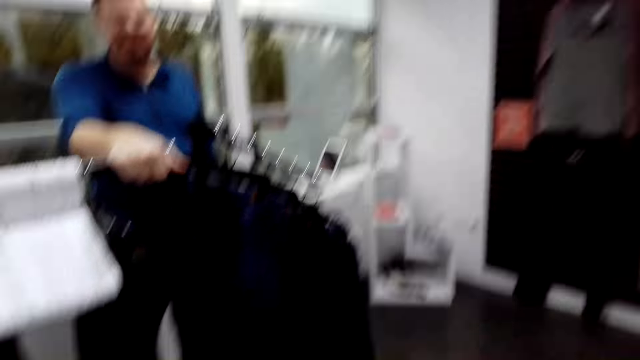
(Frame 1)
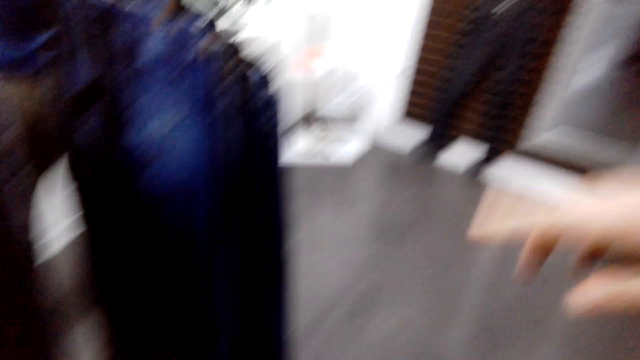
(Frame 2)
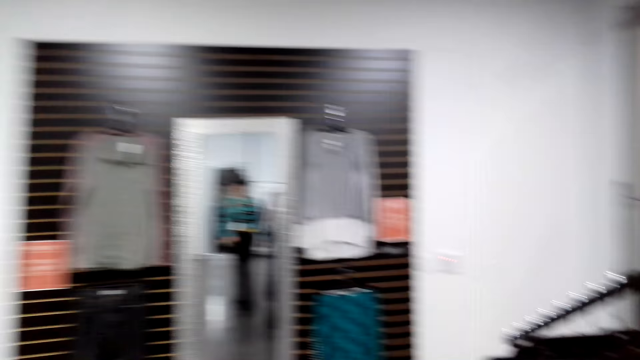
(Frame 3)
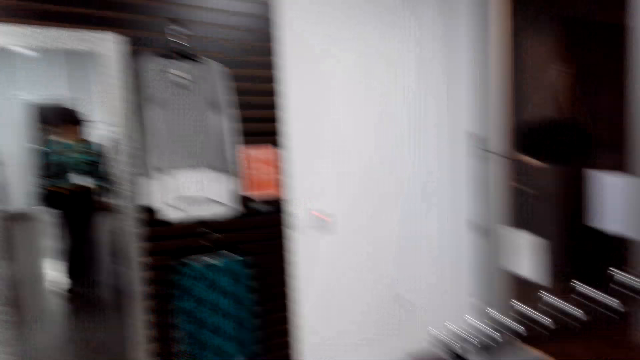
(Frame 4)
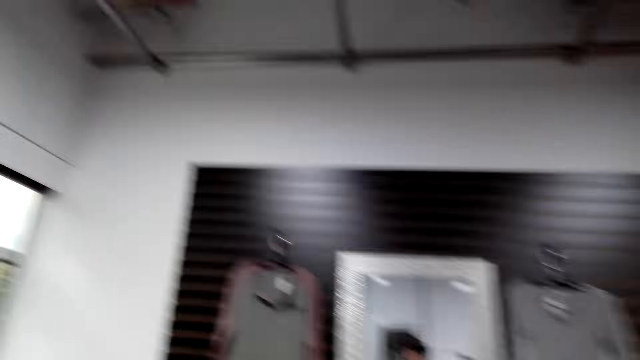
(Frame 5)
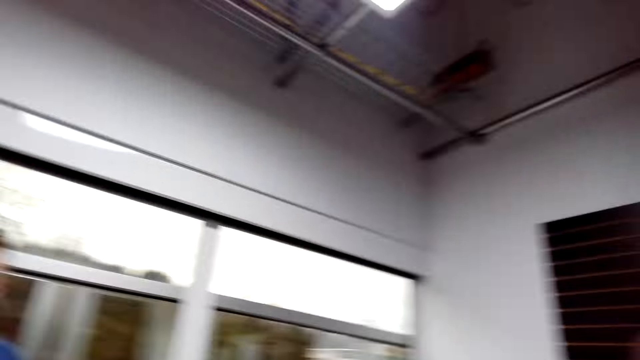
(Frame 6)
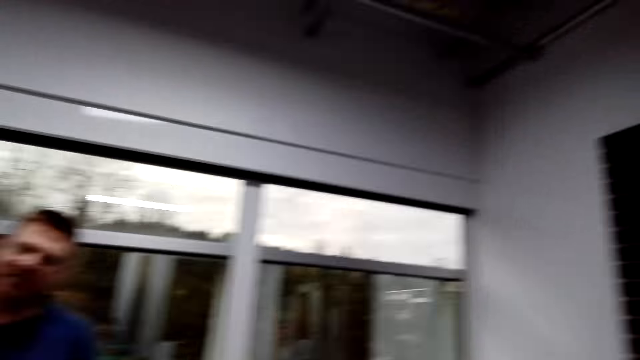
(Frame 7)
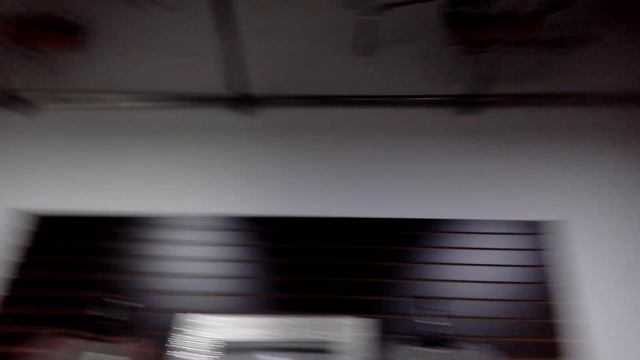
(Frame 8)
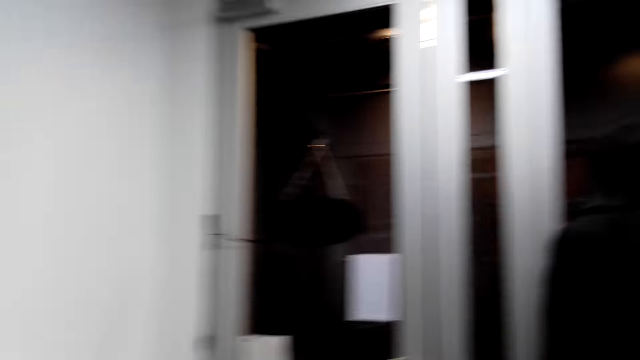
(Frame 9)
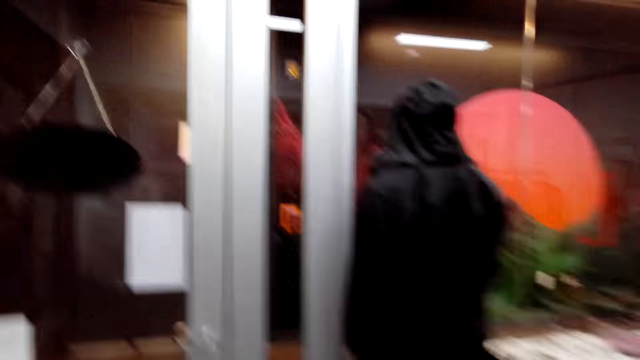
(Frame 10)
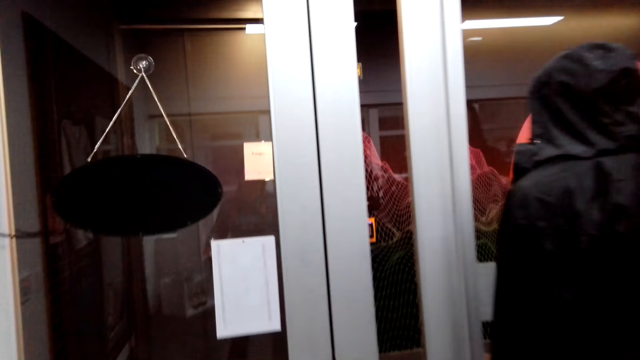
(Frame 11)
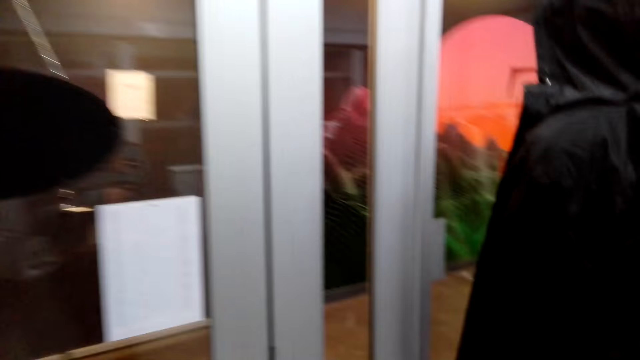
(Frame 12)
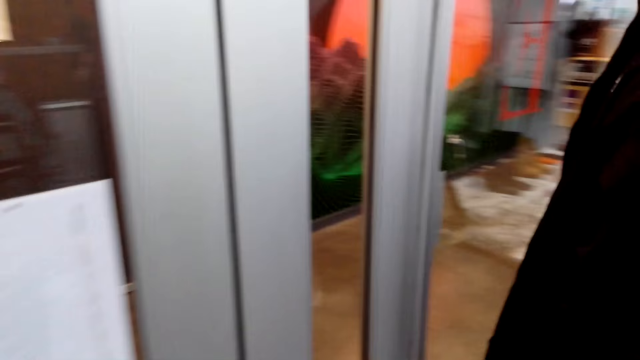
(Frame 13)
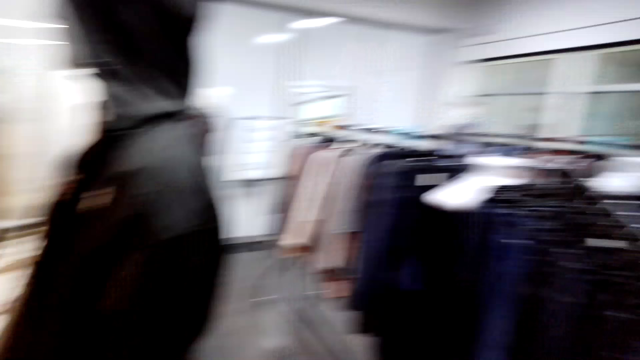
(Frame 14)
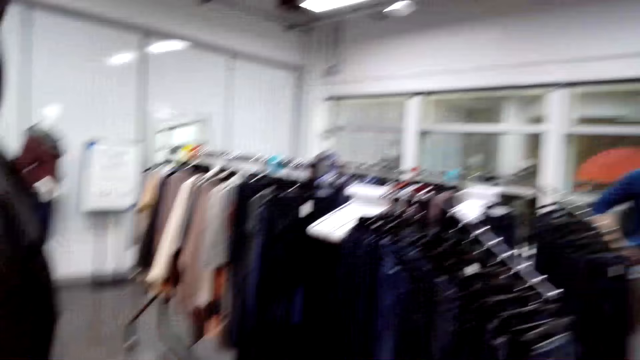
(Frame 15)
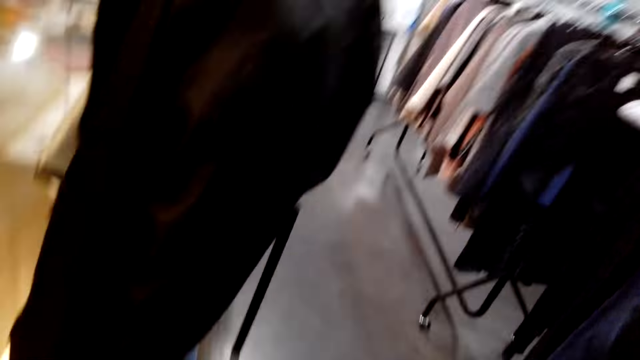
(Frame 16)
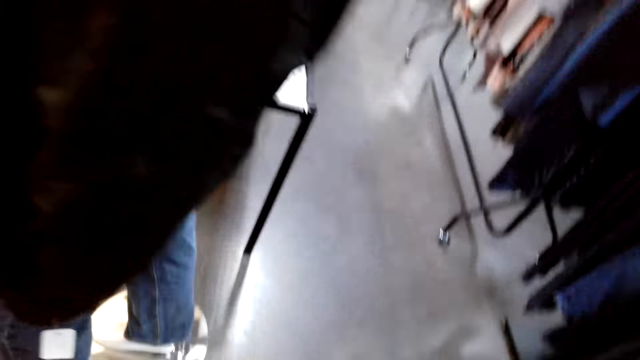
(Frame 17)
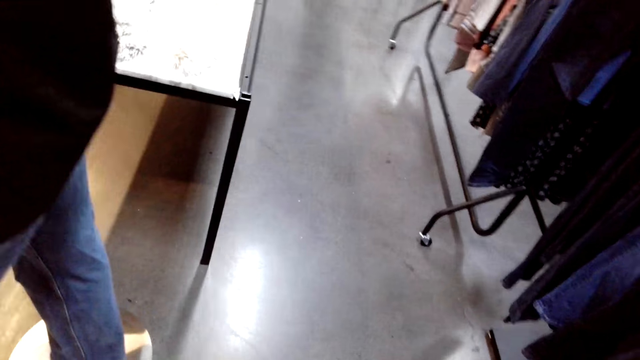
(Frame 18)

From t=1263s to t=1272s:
The camera wearer looks around. They point at the cloth. They walk in the room. They walk around.

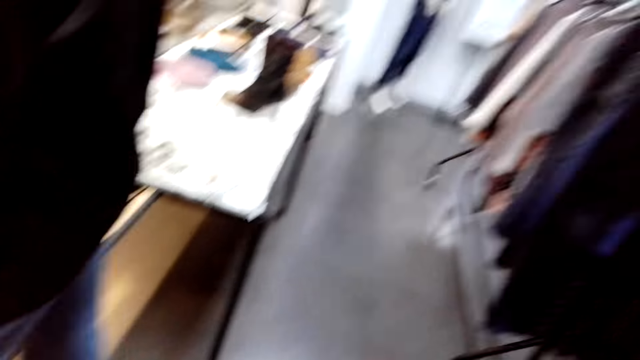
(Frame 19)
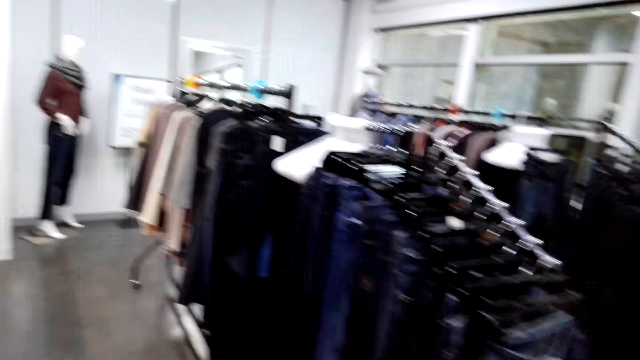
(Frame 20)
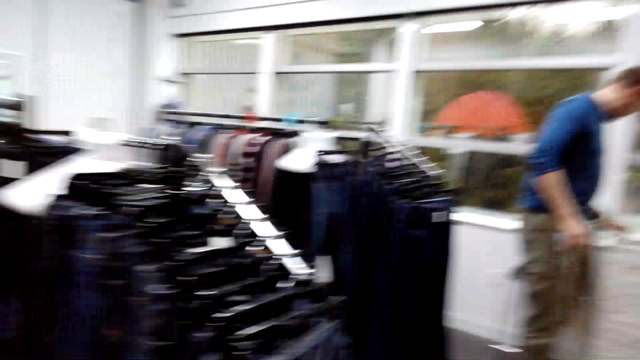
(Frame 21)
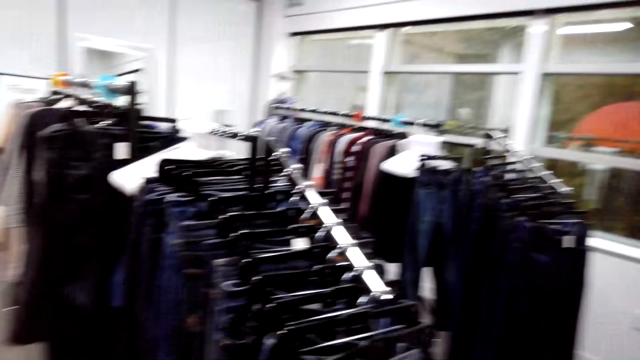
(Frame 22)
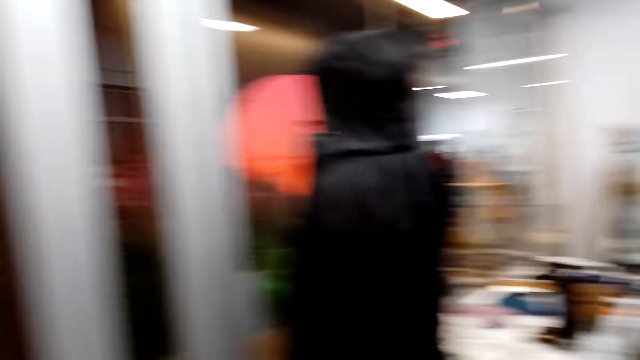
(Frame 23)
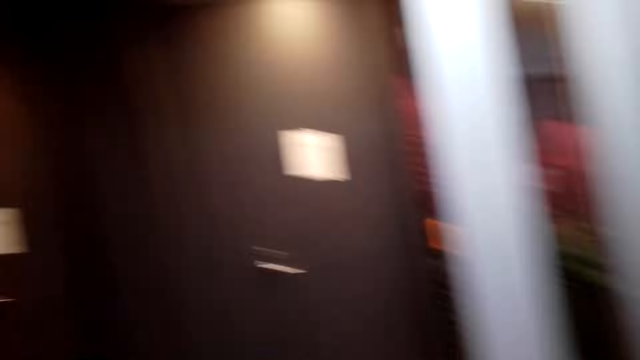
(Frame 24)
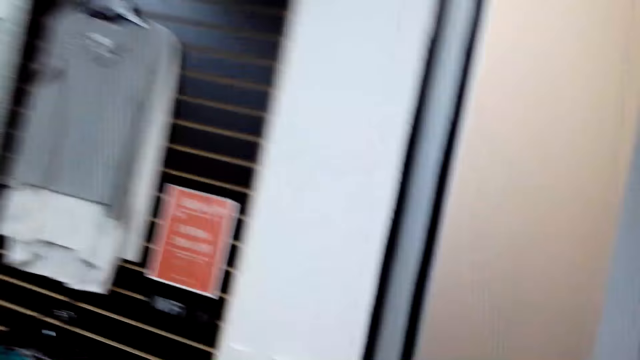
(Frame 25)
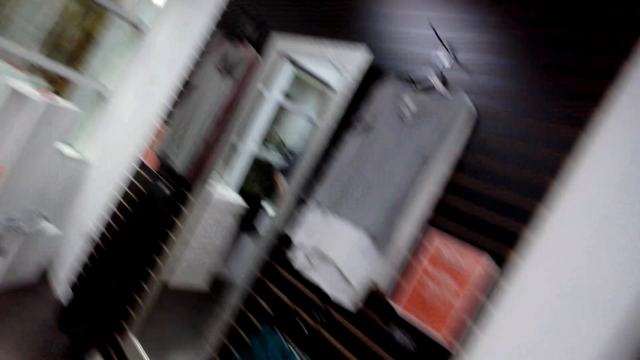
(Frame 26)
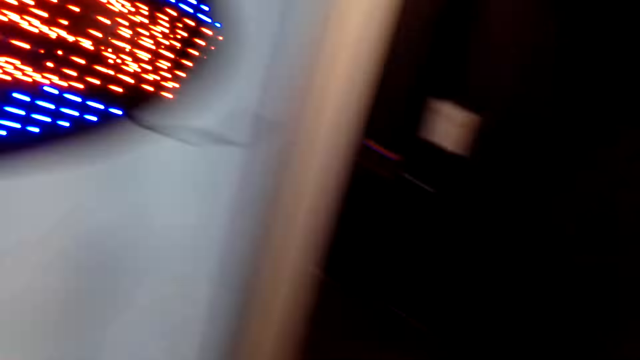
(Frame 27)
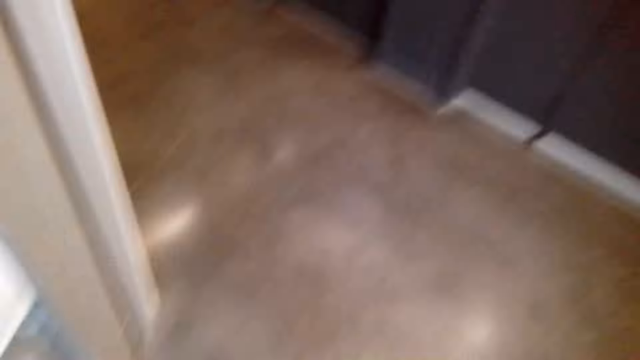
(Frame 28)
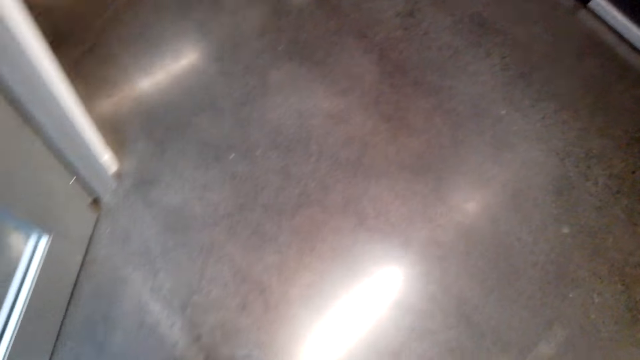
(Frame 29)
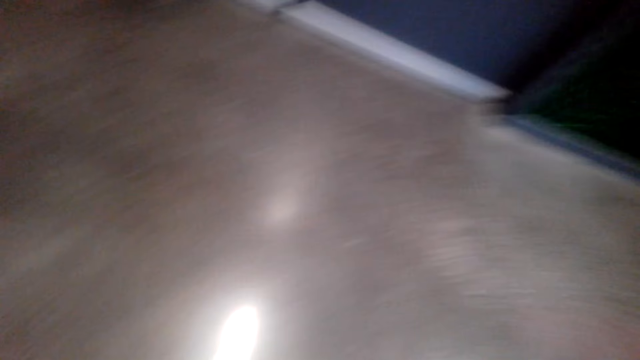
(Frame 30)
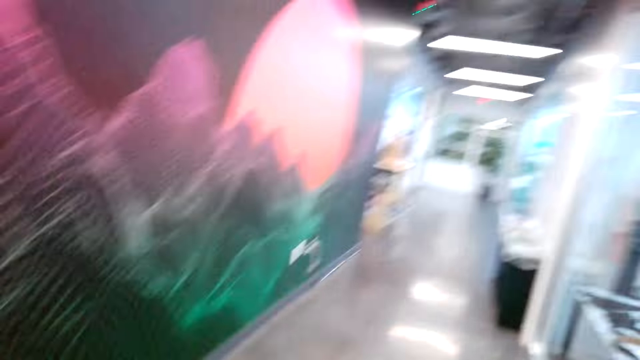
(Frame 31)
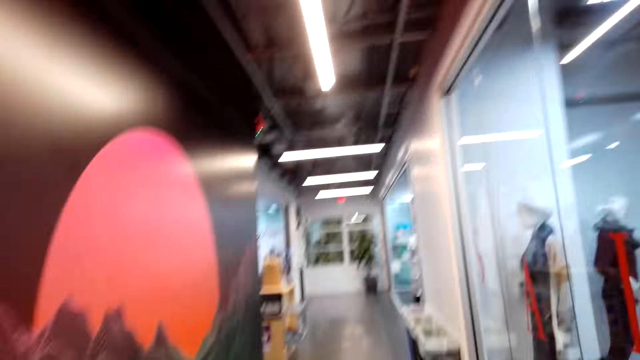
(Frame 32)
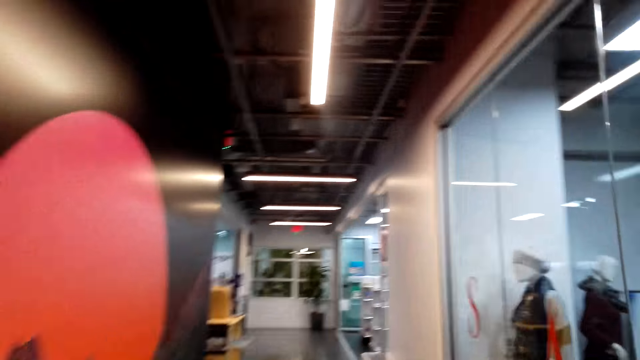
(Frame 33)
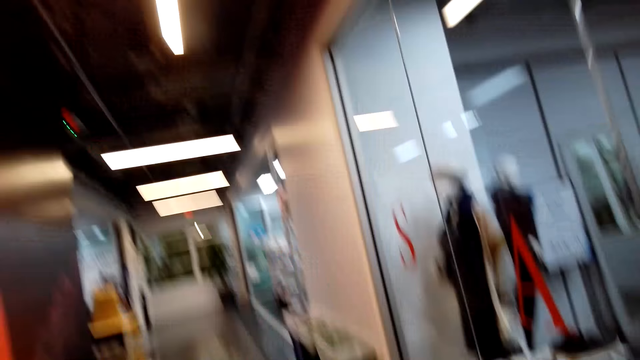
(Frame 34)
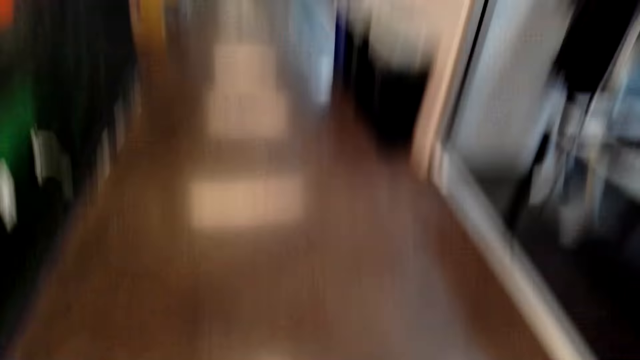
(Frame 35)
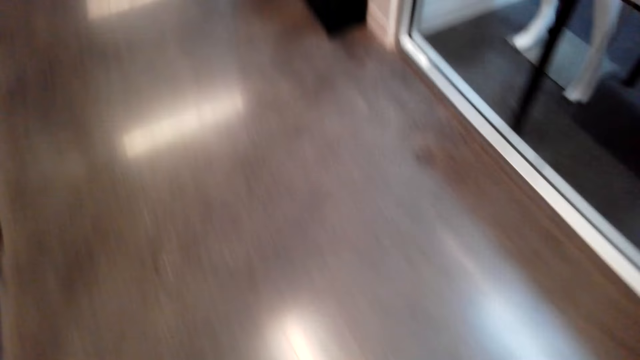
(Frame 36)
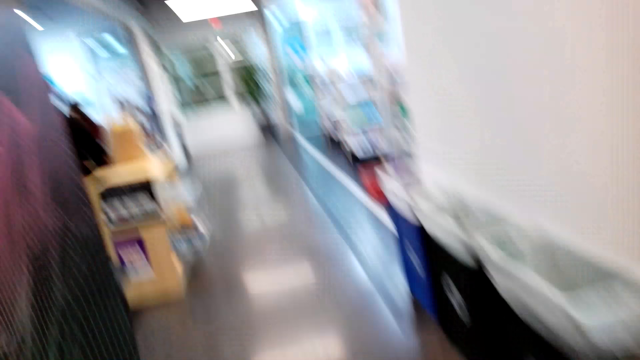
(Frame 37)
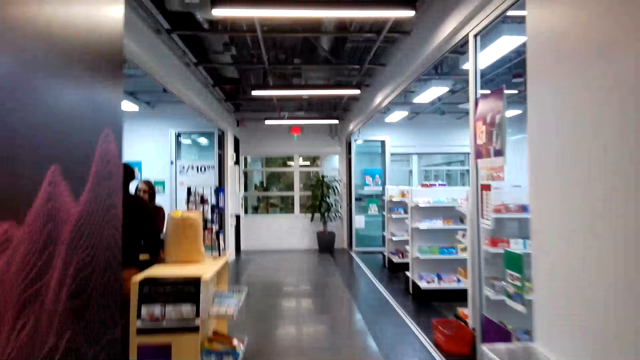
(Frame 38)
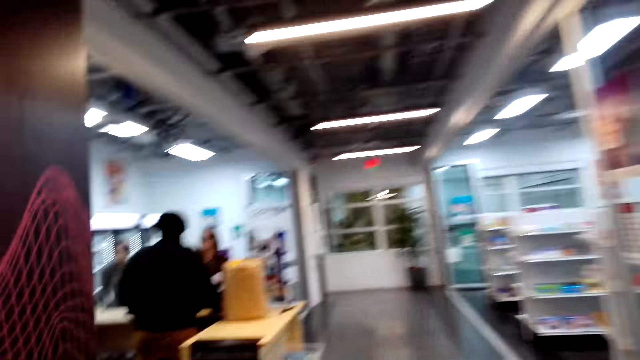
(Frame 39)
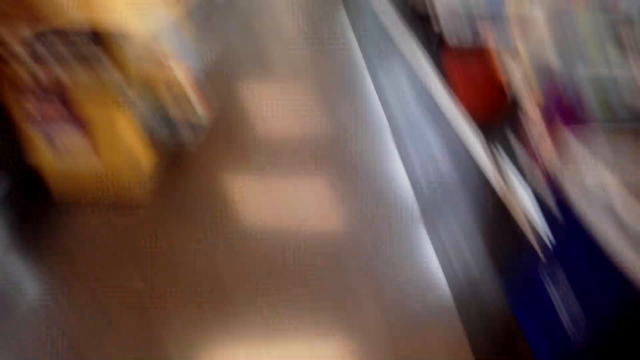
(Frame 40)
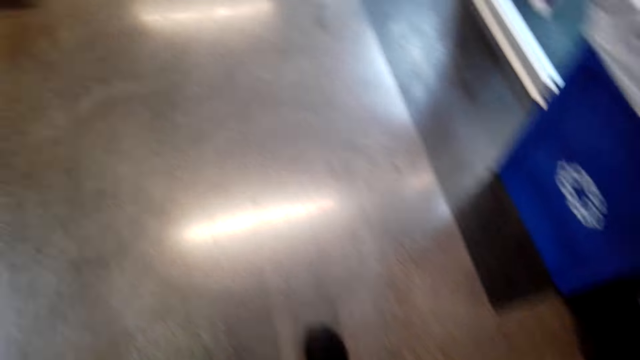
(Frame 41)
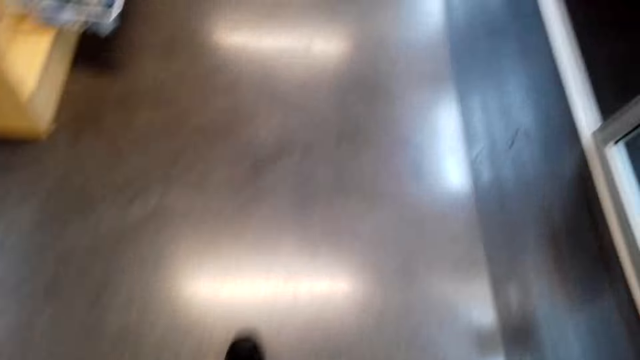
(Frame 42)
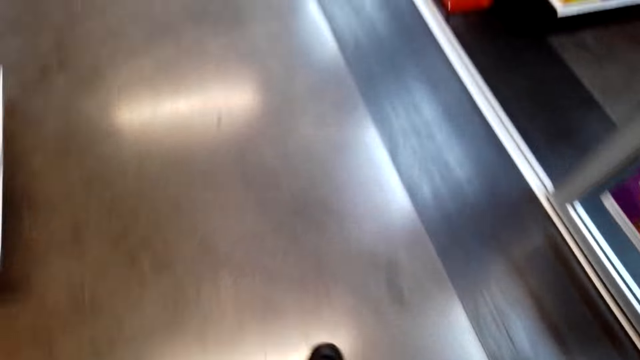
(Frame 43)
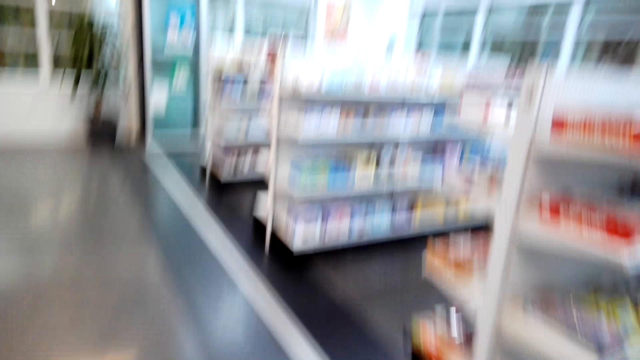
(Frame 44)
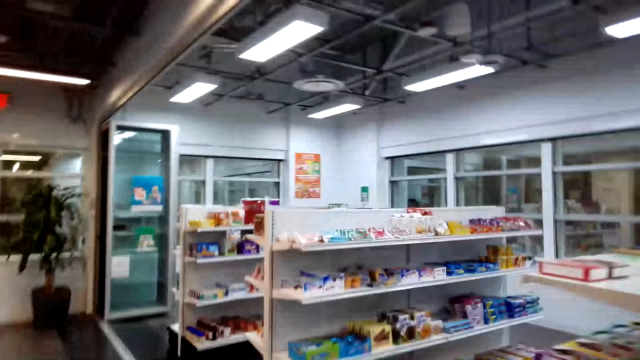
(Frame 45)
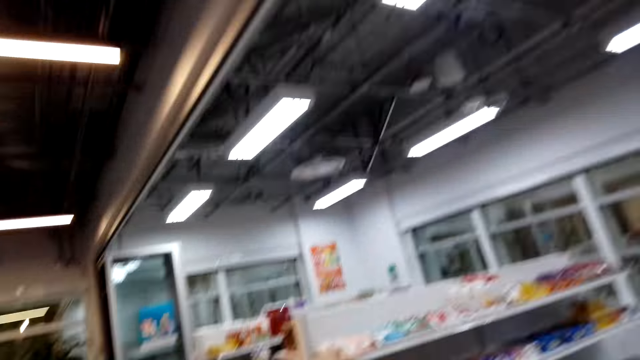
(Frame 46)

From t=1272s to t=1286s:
A person walks in the room. The camera wearer opens the door and walks out. Another person sits at the counter. Another person stands at the counter. Another person stands at the counter.
